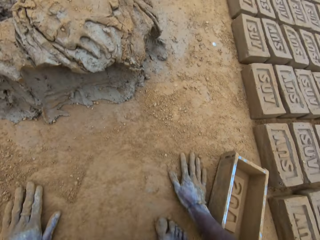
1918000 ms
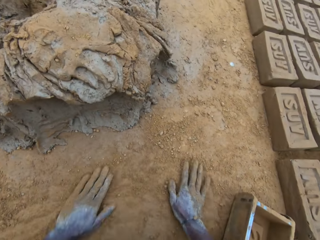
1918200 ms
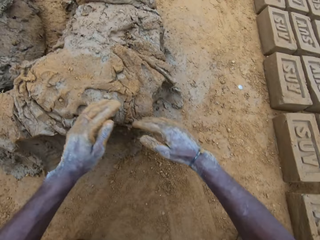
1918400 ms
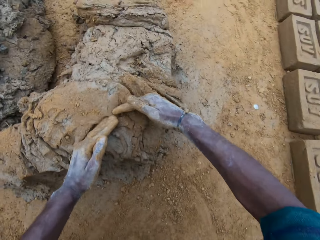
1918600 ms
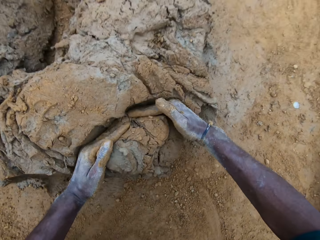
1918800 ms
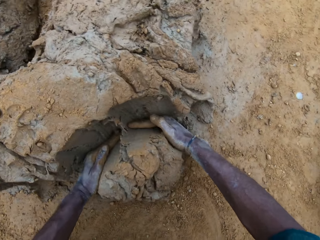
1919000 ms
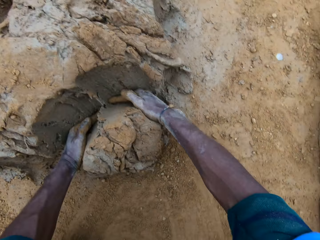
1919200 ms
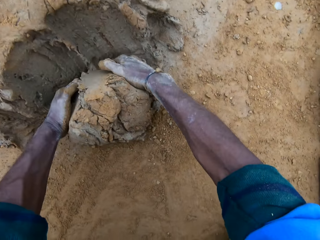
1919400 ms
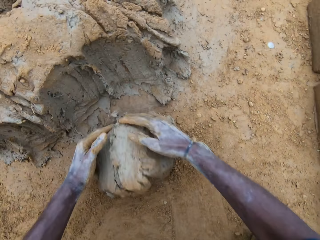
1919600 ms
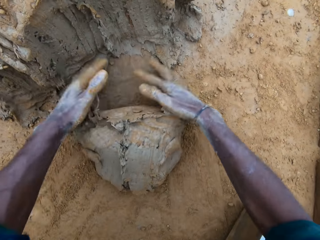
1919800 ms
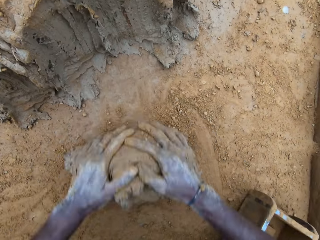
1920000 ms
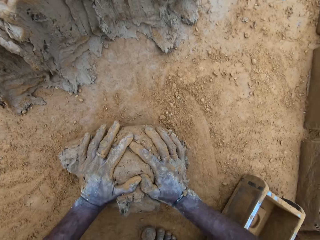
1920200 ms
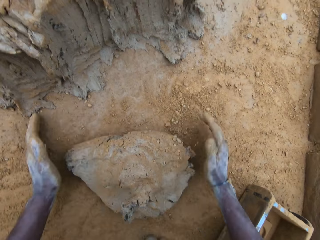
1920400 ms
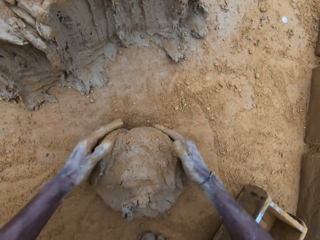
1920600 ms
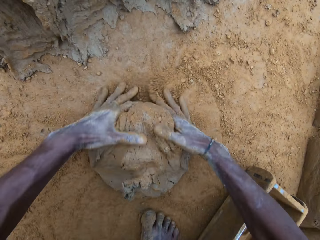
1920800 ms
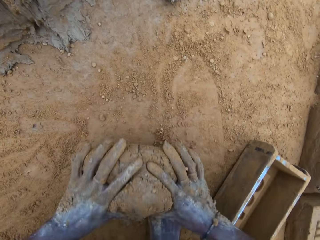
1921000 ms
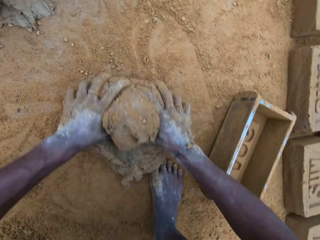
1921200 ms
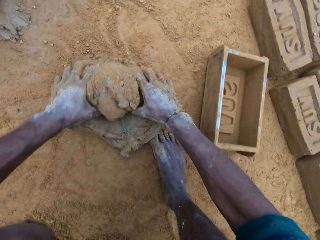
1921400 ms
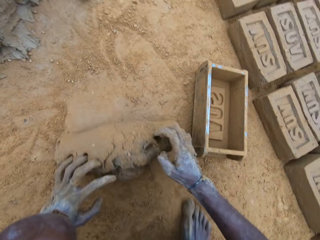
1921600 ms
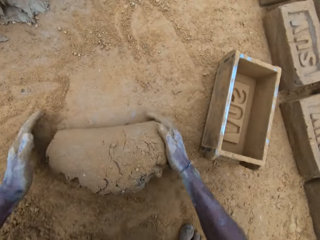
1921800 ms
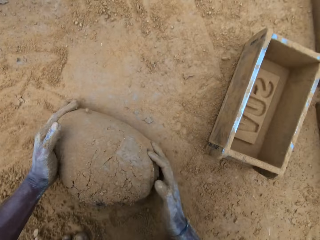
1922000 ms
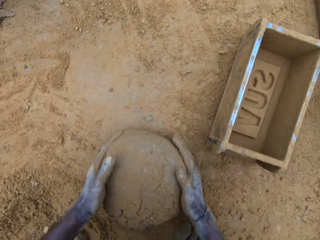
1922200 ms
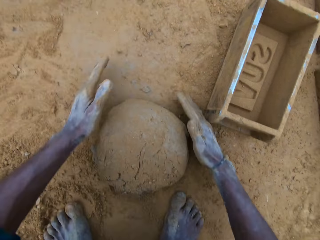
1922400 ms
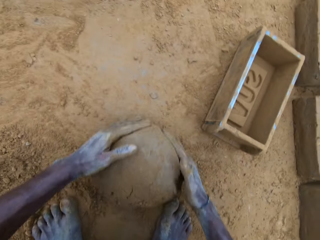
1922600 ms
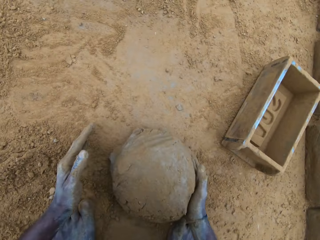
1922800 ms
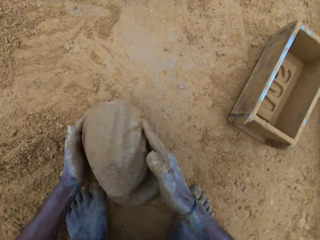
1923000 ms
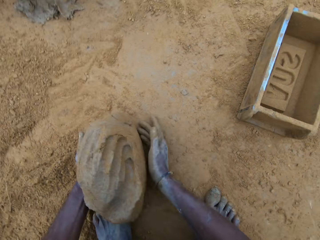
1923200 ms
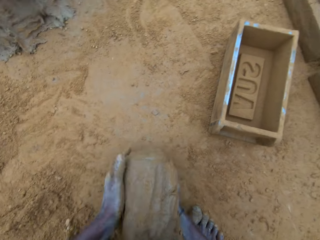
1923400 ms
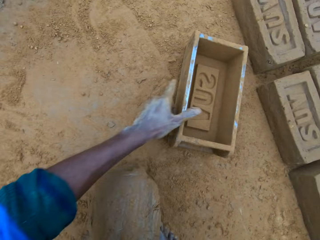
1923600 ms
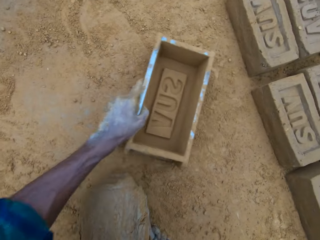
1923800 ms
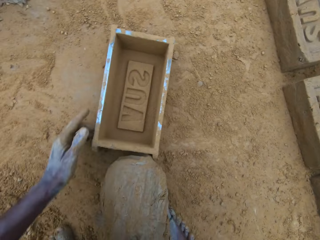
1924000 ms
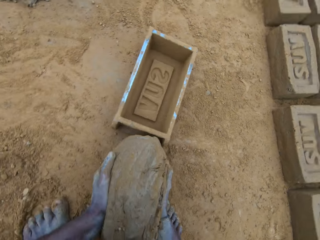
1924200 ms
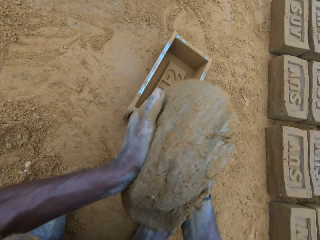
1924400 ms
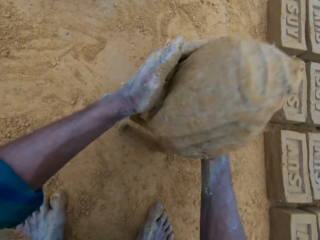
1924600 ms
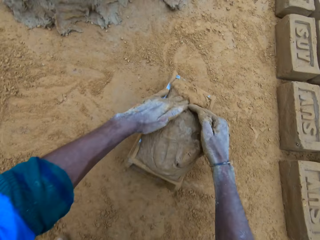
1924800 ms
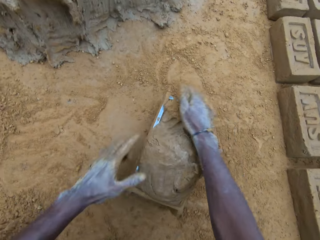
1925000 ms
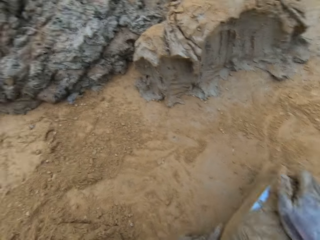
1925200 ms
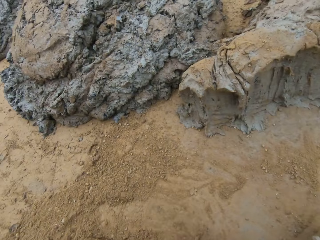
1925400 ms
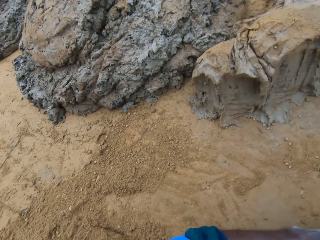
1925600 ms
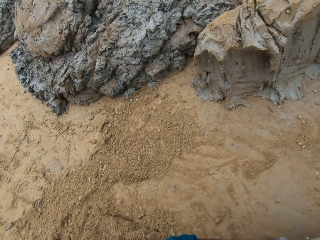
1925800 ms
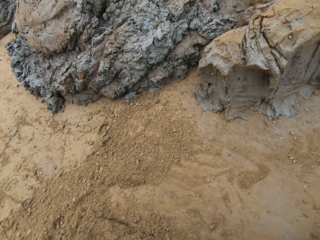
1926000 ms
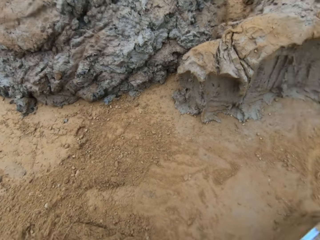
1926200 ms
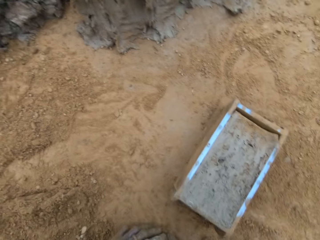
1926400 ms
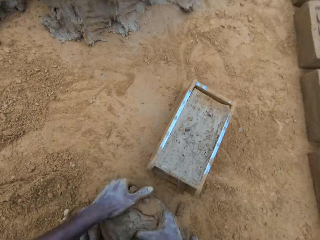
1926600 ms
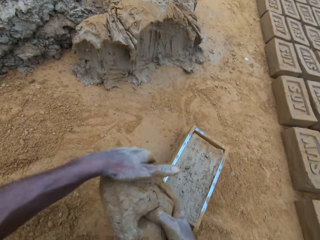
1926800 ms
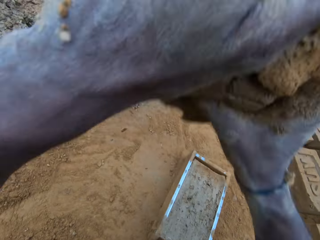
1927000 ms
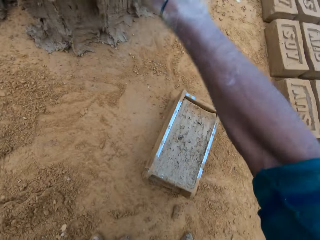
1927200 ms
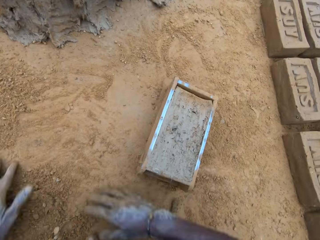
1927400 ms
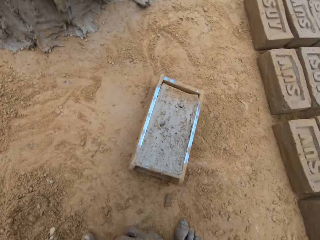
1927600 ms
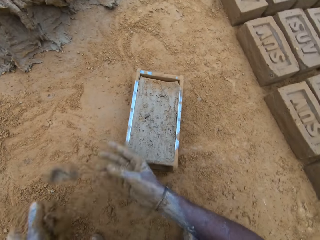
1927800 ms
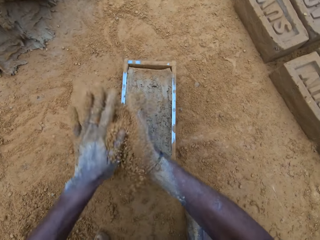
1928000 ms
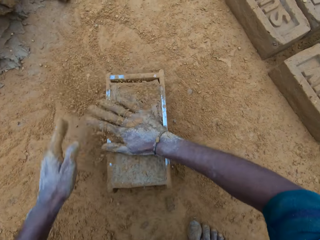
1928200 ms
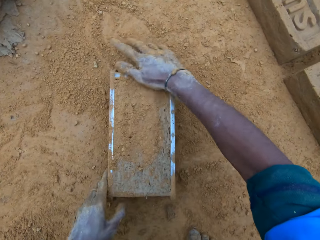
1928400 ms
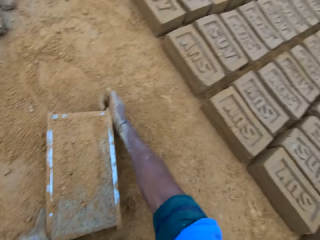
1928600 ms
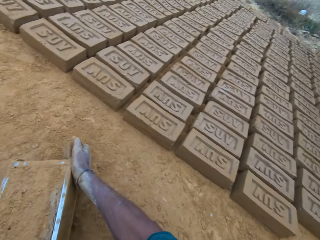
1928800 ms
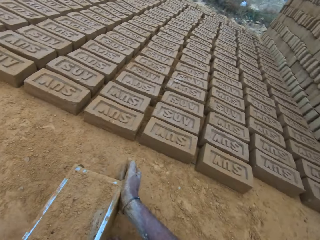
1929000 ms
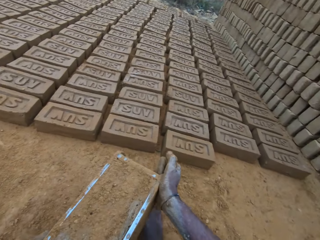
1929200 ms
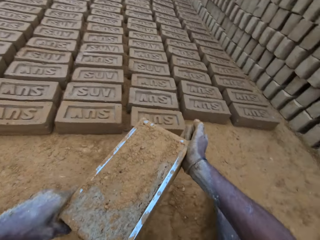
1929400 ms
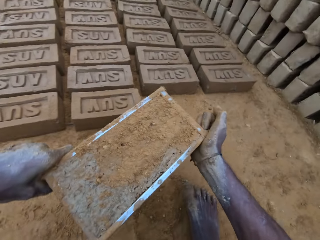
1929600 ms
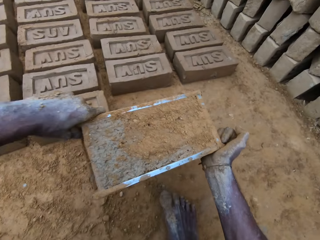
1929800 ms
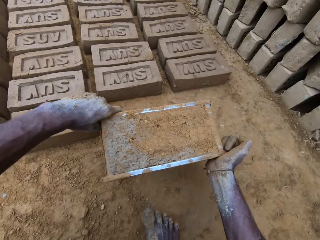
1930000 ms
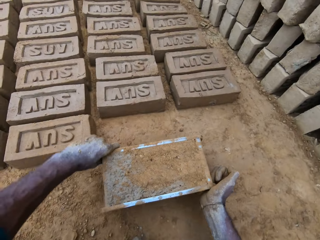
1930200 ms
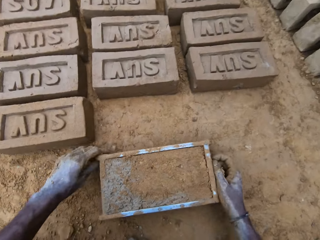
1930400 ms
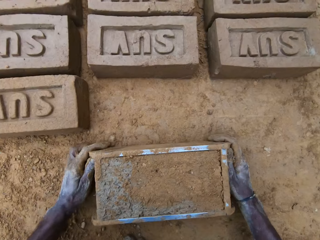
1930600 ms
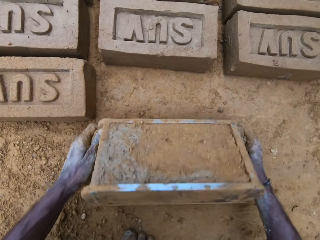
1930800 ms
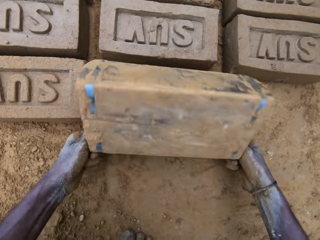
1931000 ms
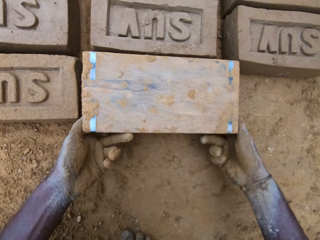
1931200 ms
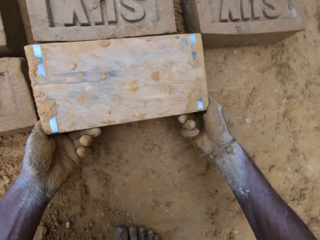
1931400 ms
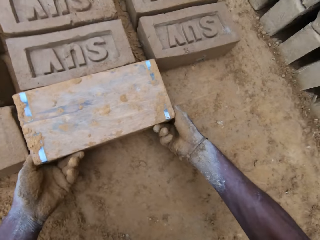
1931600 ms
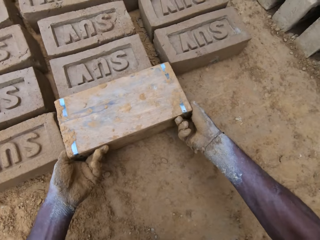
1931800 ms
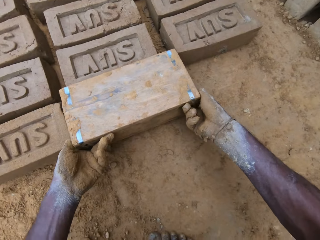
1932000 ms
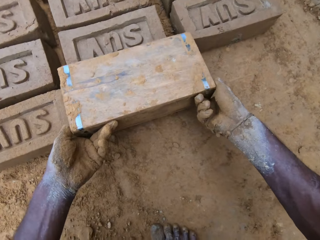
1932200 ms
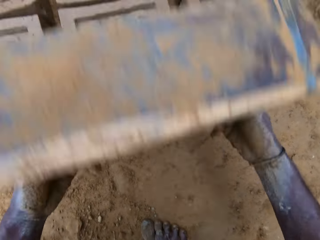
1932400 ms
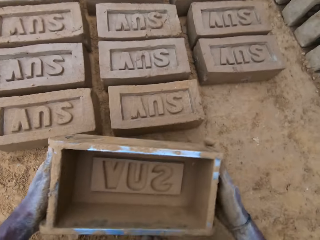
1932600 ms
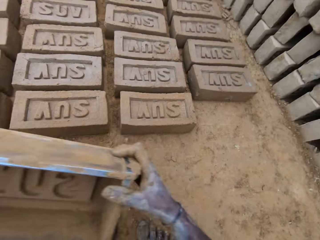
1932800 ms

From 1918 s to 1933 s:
The camera wearer rubs his hands on the ground. He cuts concrete. He scoops mud with his hands. He rolls the concrete on the ground. He picks up the concrete from the ground. He shifts the brick mold on the ground. He drops the concrete in the brick mold. He compresses the mud in the mold. He picks up the concrete from the ground. He throws the concrete on concrete. He throws the concrete. He rubs sand on his hands. He holds the mud with his hand. He puts the sand on the concrete. He carries the brick mold. He drops the mold. He flips the brick mold. He lifts the mold.

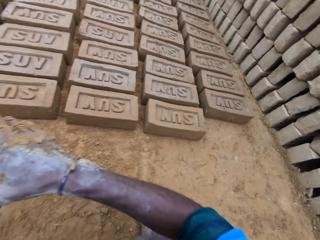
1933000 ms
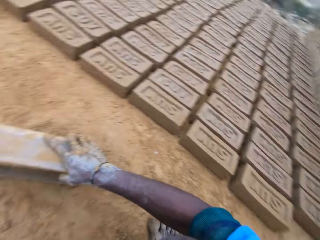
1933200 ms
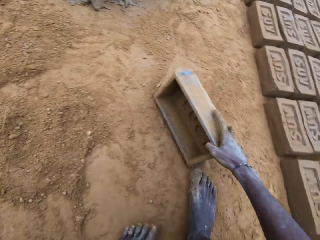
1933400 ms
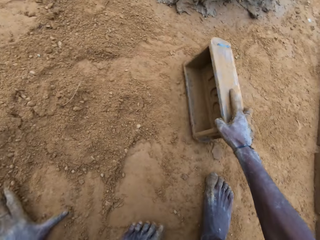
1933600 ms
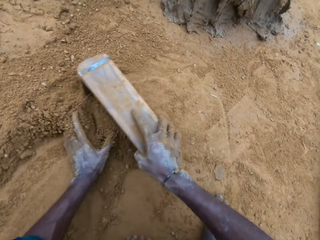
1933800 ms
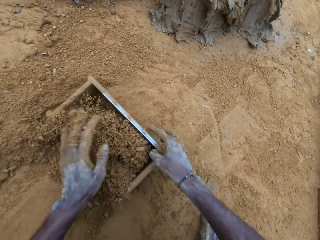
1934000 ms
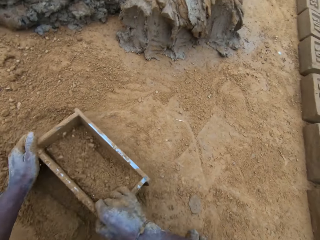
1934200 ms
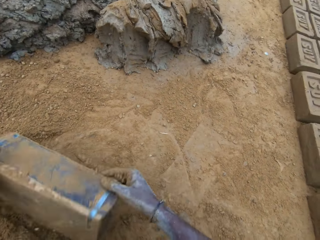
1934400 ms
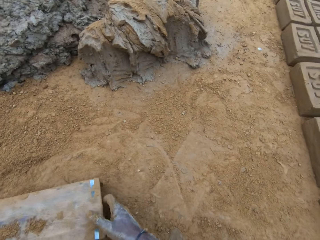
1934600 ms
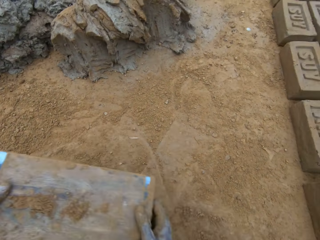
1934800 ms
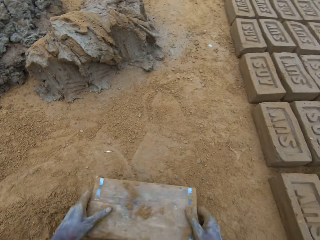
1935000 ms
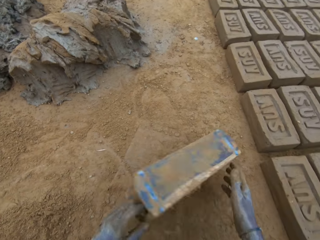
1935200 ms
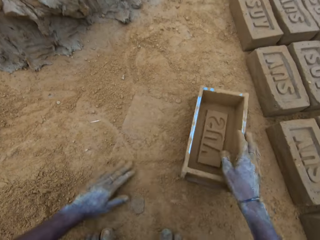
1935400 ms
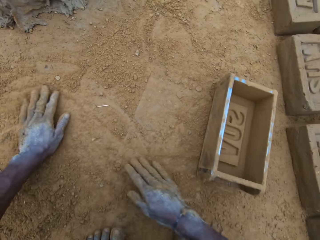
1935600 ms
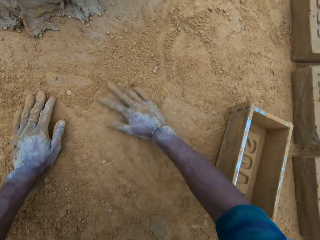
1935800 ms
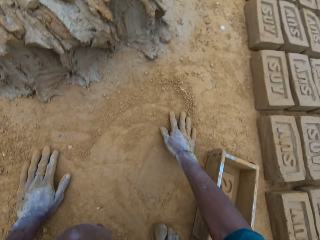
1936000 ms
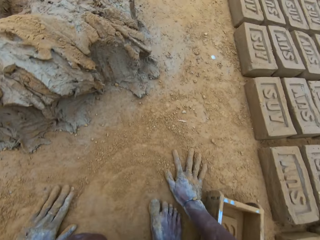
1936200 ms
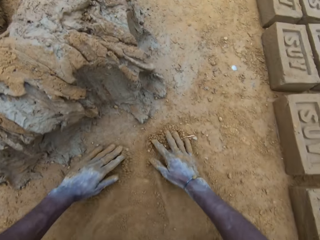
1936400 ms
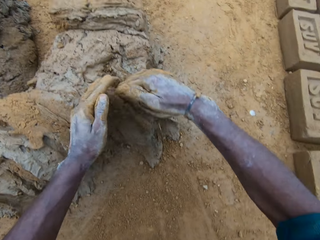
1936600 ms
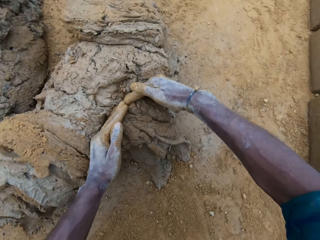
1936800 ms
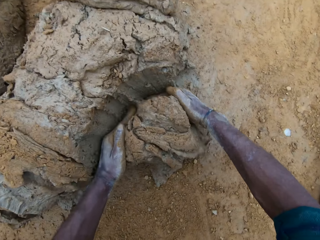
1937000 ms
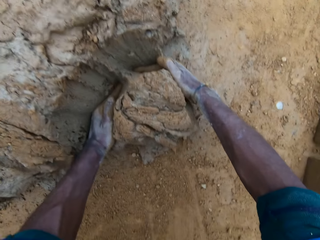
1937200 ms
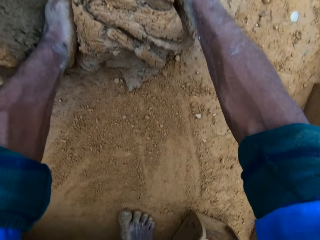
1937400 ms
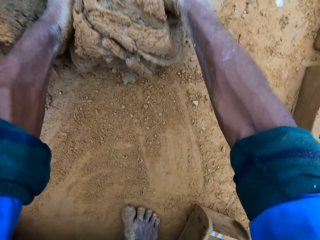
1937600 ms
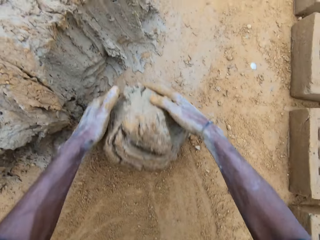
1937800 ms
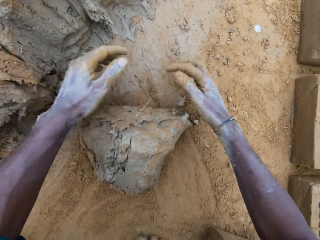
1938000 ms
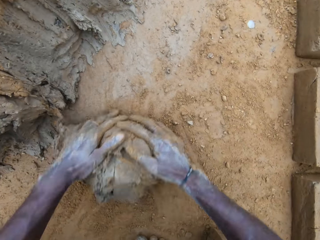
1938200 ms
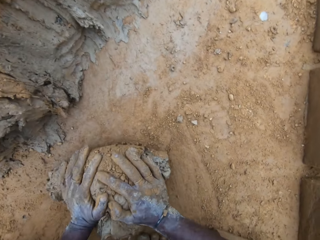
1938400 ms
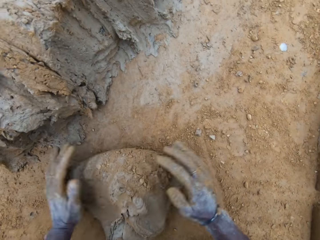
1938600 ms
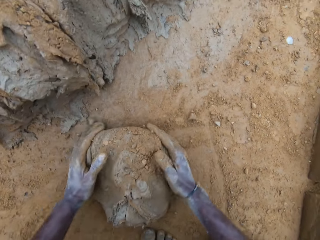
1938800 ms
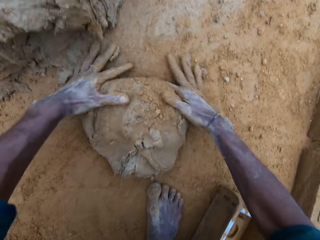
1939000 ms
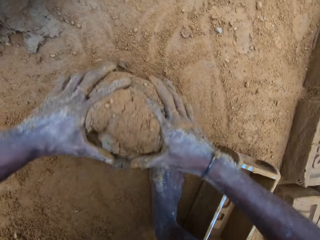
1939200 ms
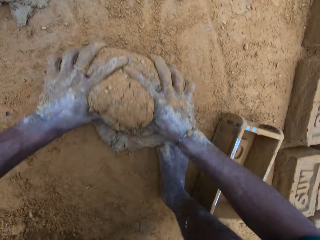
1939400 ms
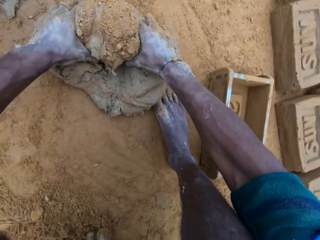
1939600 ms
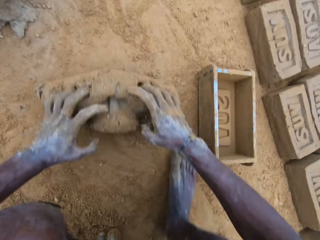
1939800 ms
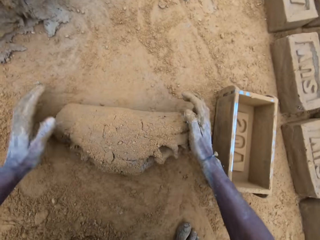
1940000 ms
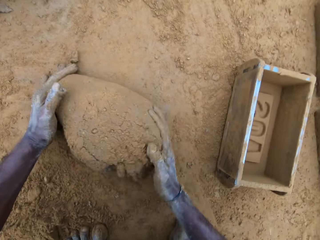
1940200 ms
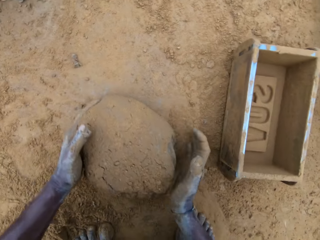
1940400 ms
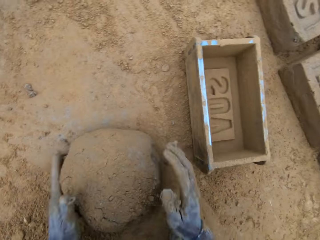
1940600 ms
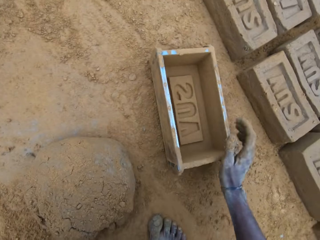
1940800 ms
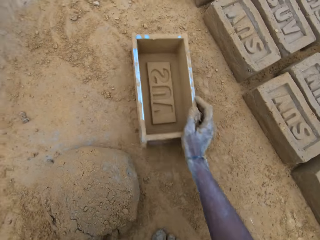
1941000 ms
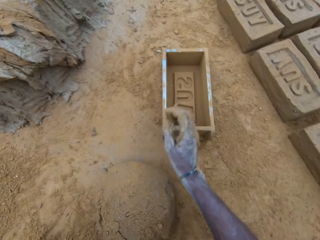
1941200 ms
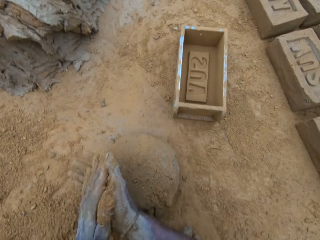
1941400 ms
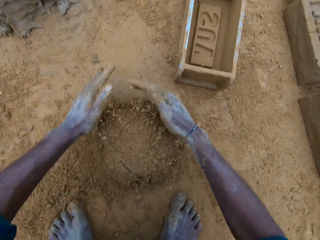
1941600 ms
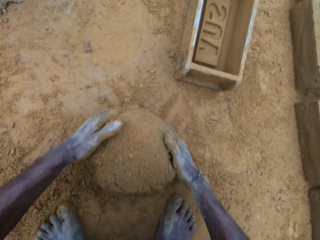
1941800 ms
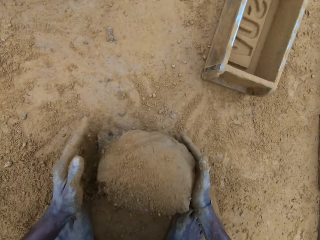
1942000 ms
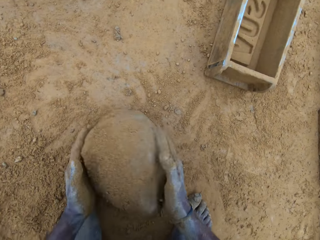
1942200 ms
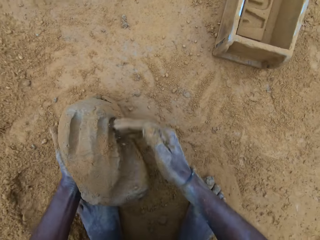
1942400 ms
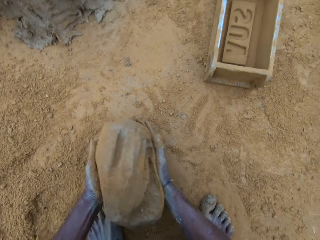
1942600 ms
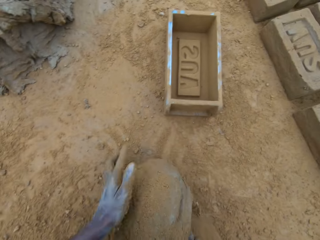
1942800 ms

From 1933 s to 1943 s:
The camera wearer moves the brick mold. He wipes the mold in soil. He puts sand in the brick mold. He flips the brick mold. He hits the brick mold on the ground. He flips the brick mold. He drops the mold. He rubs his hands on the ground. He cuts concrete. He scoops mud. He rolls the concrete on the ground. He shifts the brick mold on the ground. He rubs sand on his hands. He puts the sand on the concrete. He picks up the concrete from the ground.
